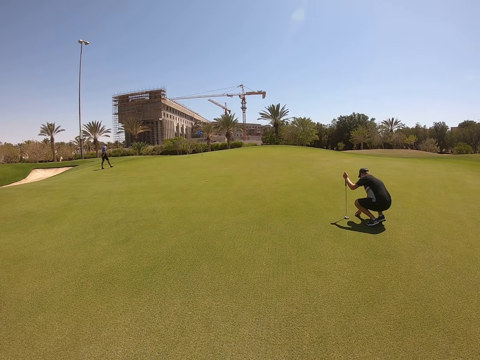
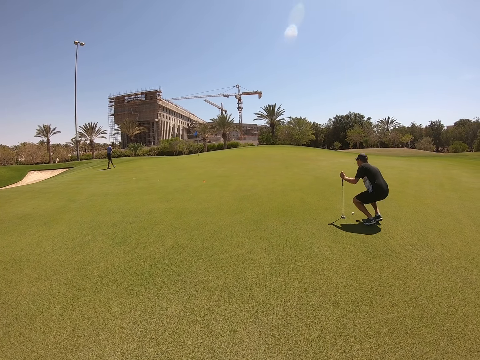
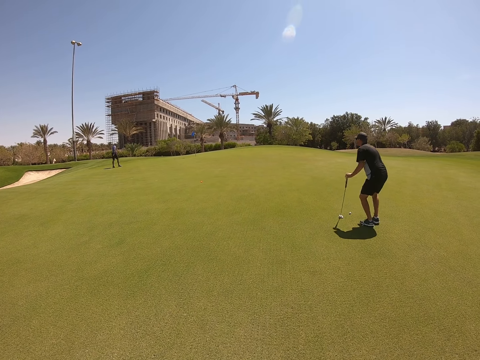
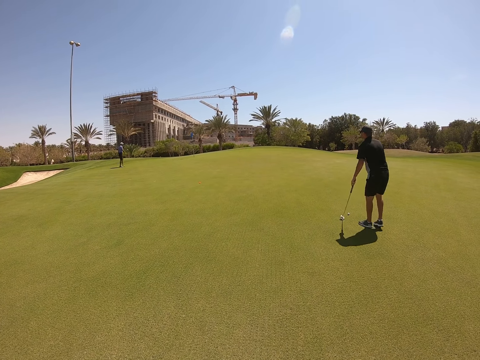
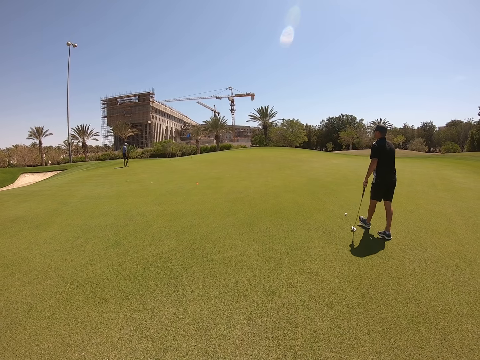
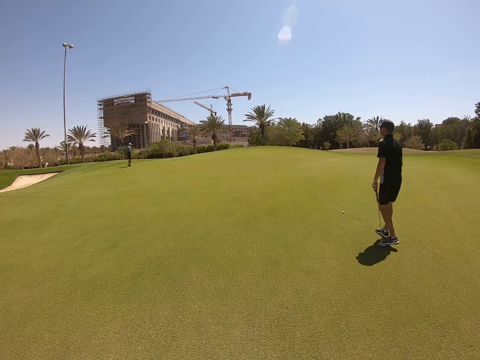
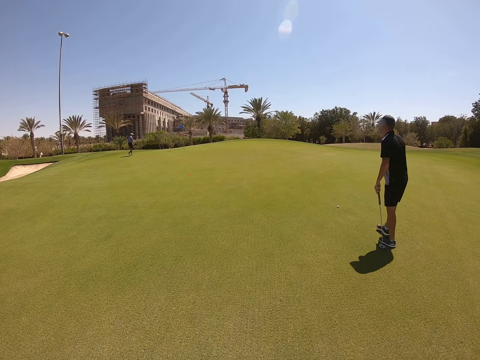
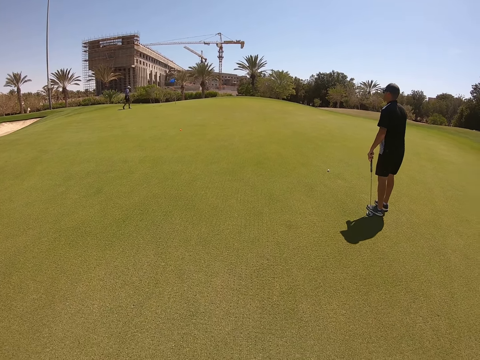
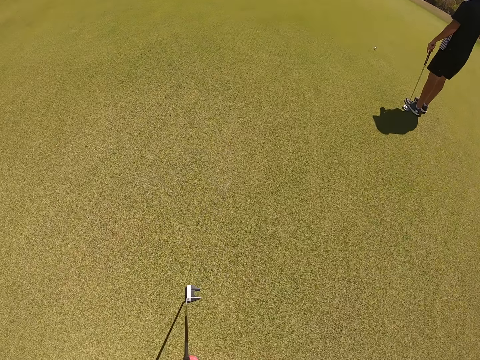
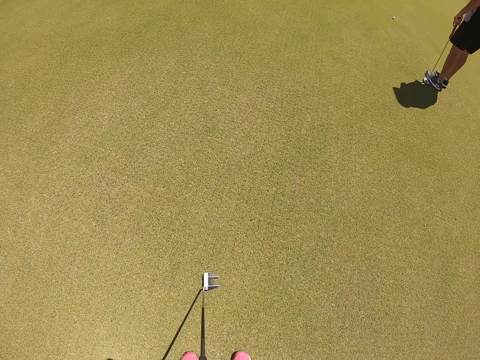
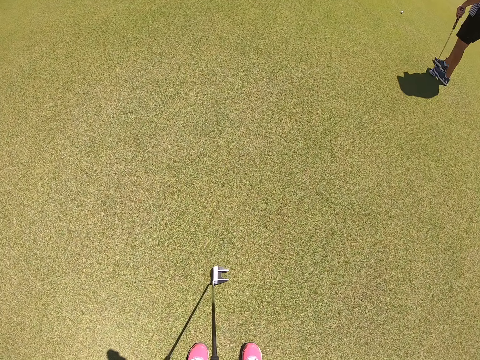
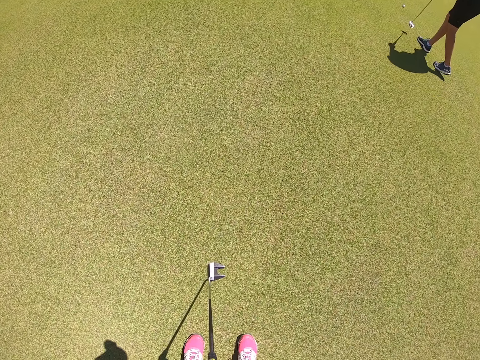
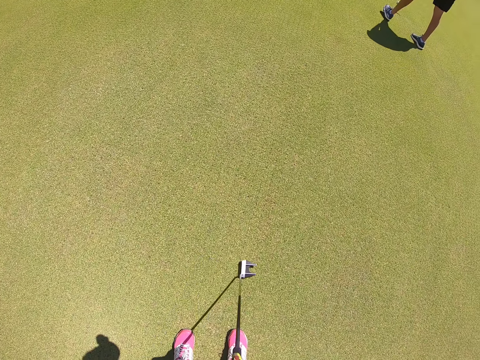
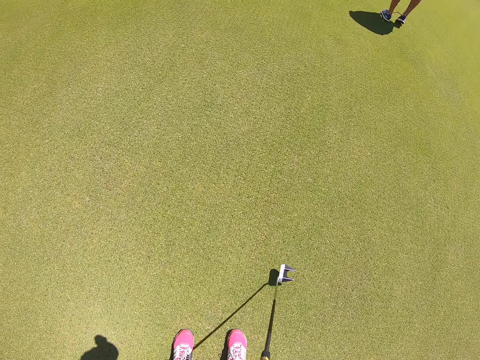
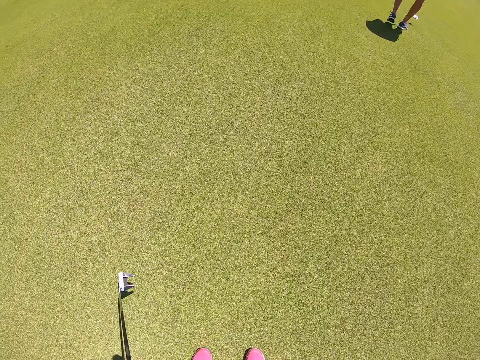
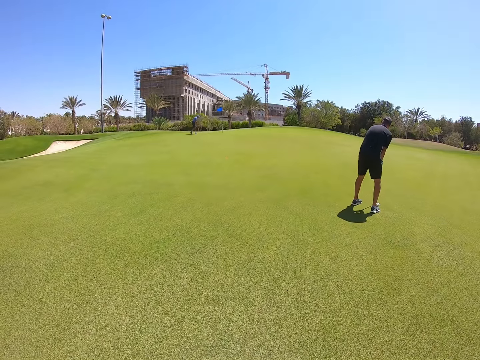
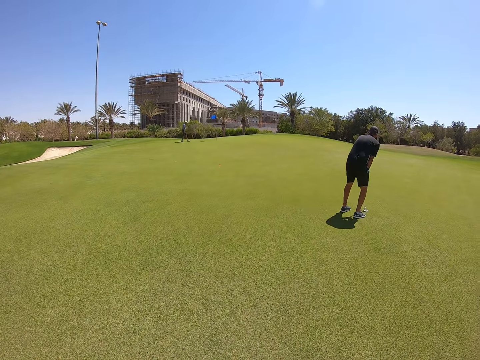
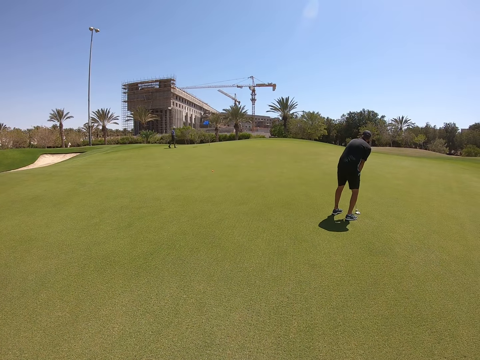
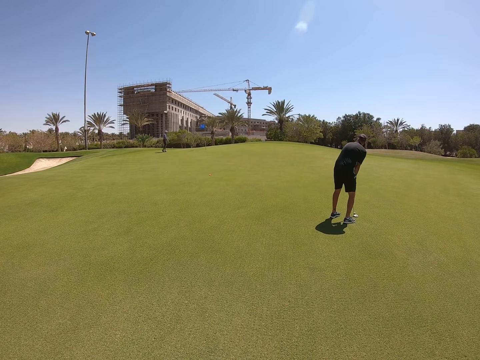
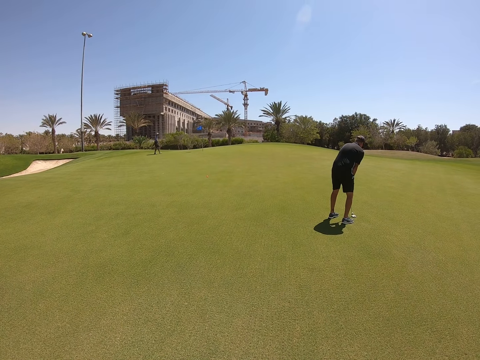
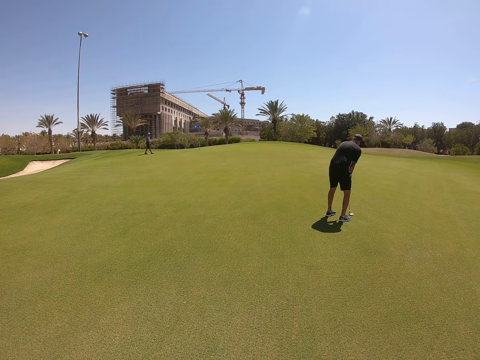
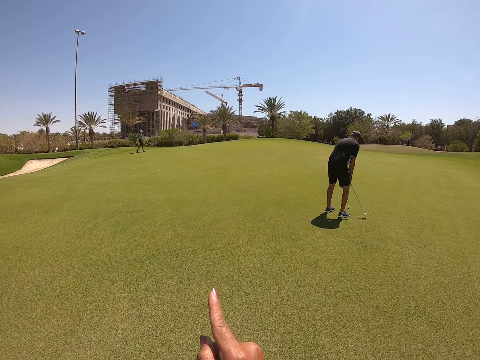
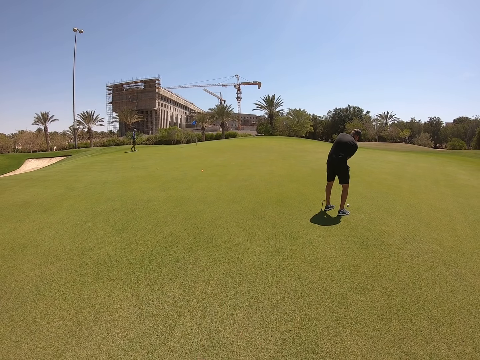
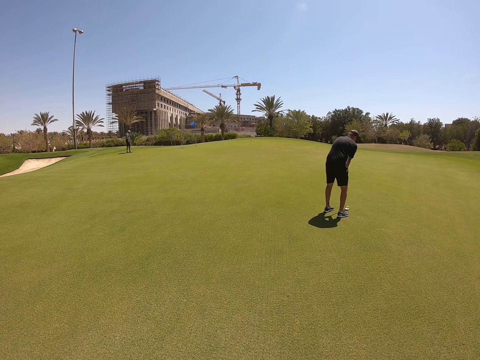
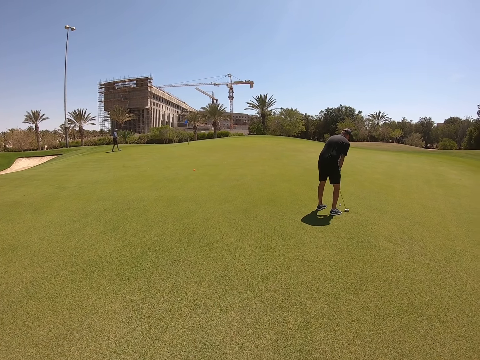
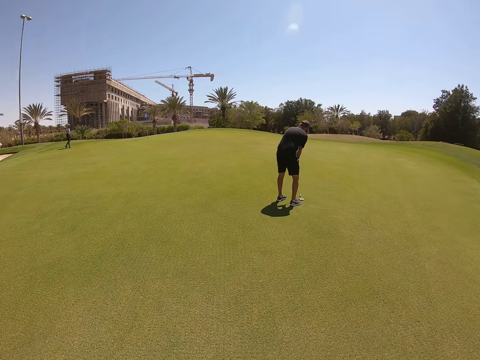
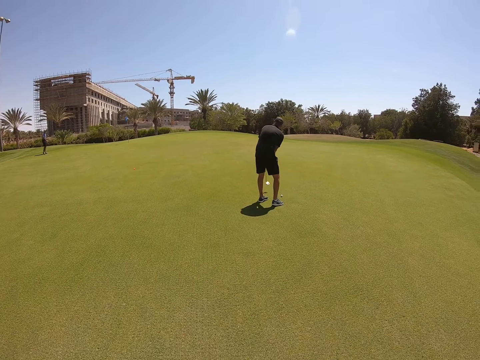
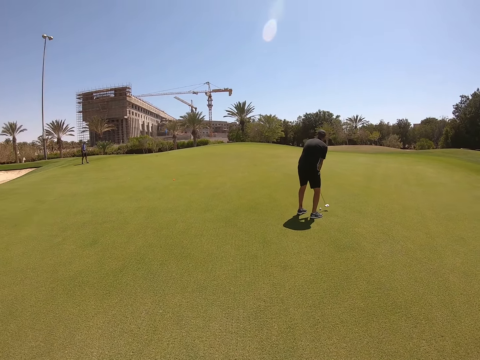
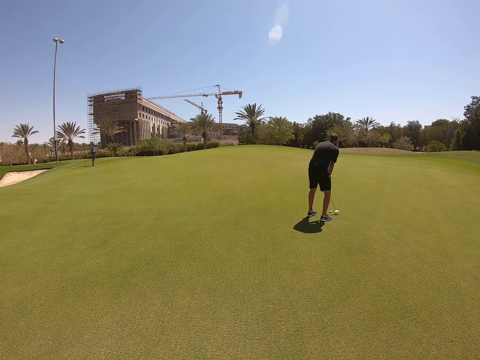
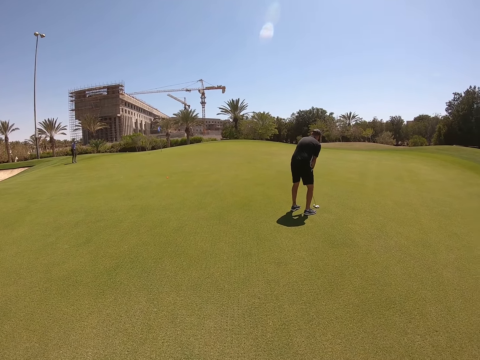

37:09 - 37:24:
The camera wearer swings a golf club. They point a hand.

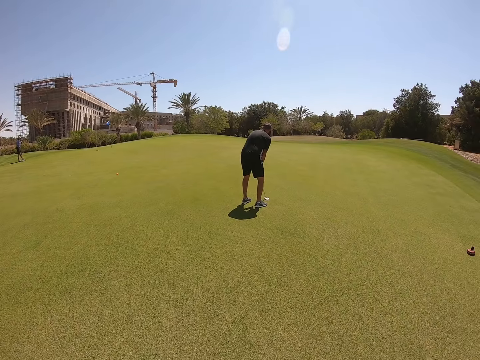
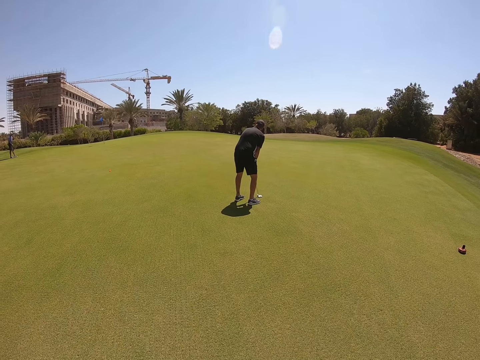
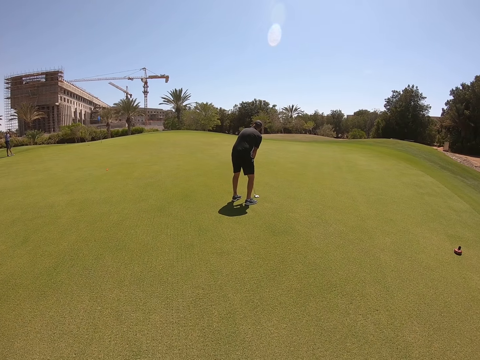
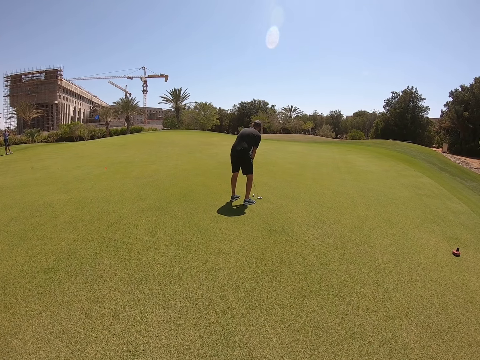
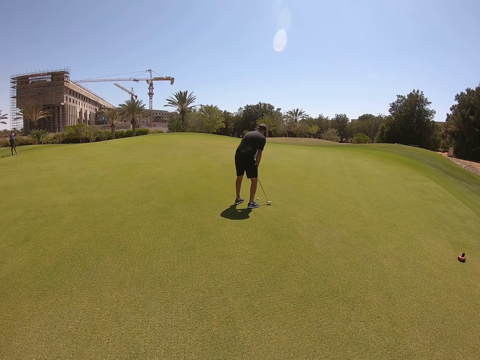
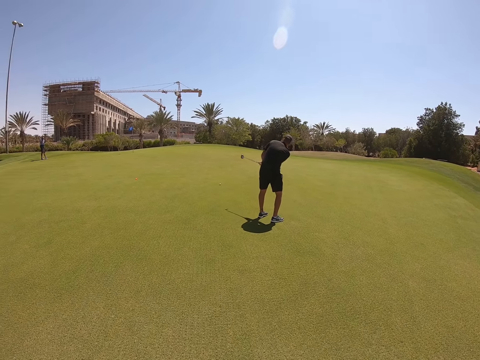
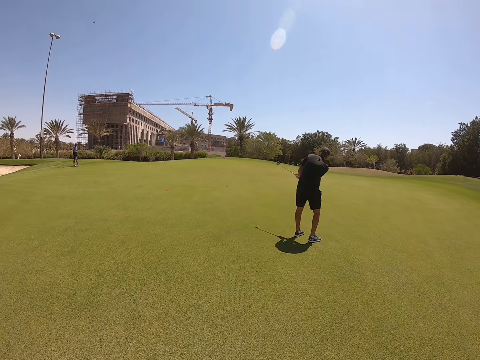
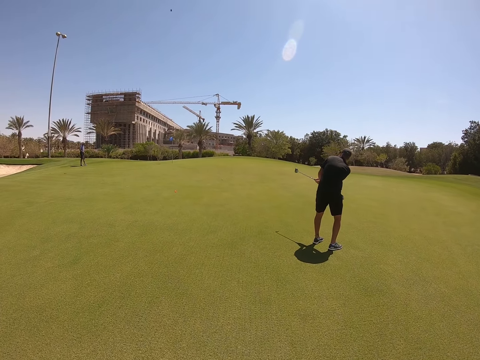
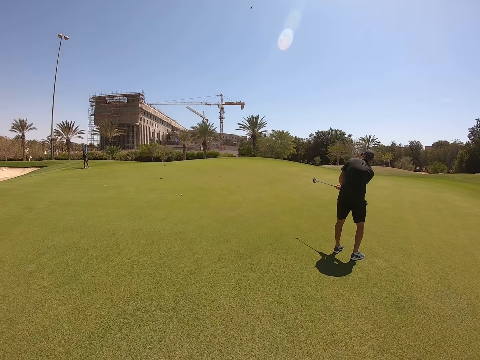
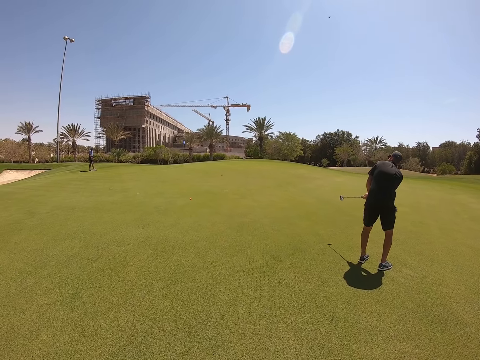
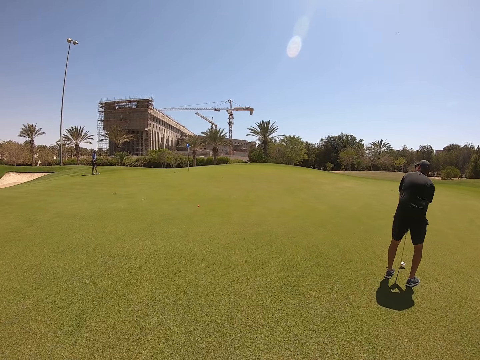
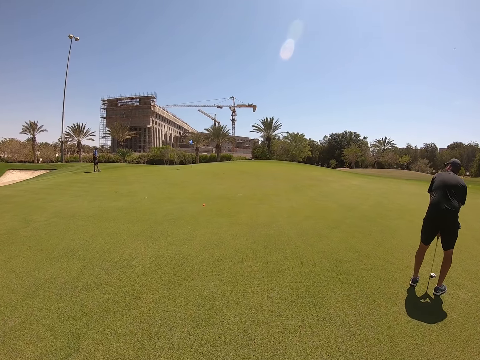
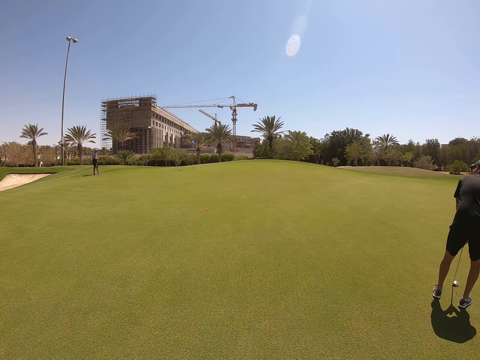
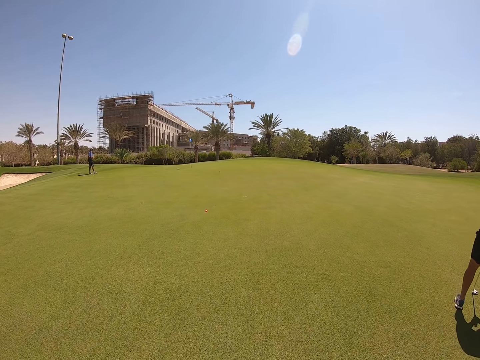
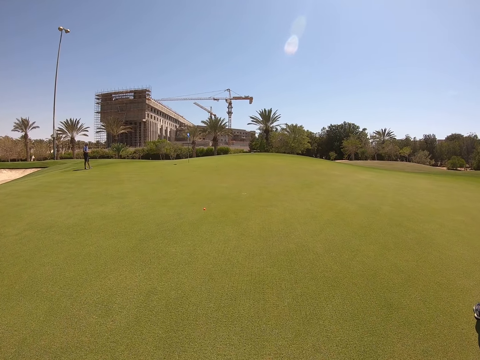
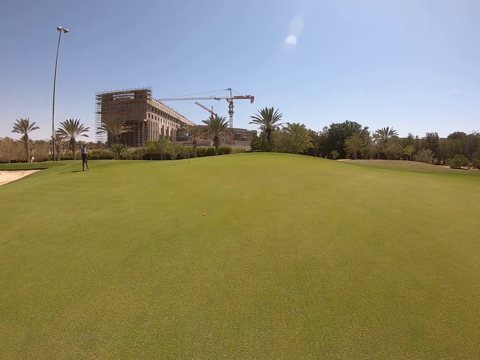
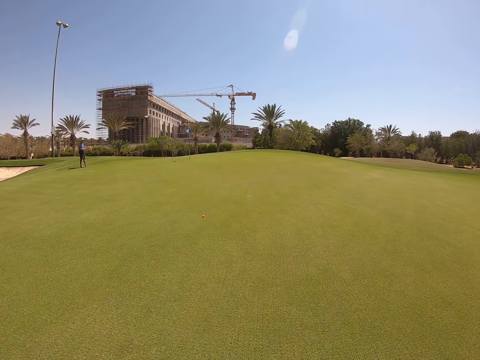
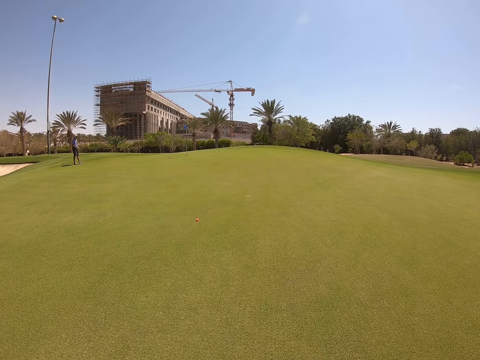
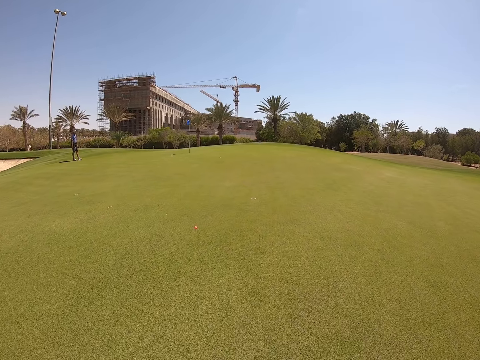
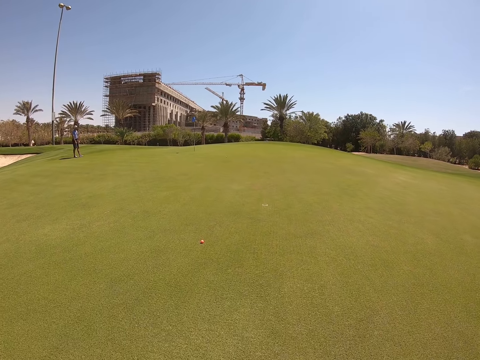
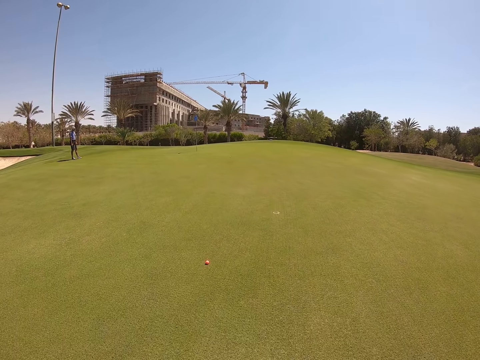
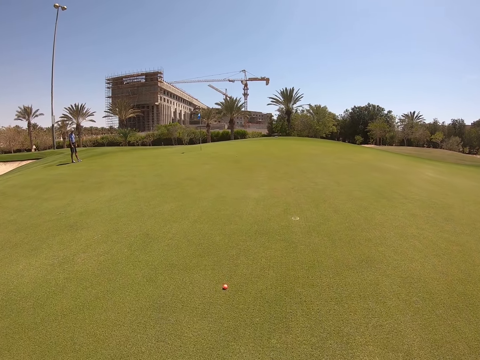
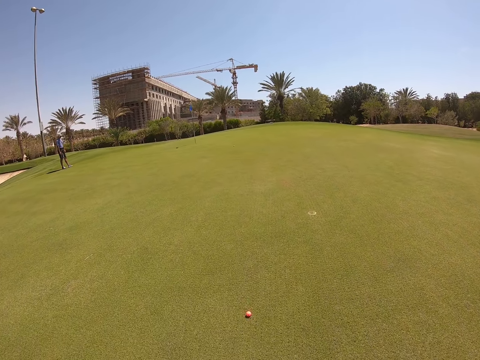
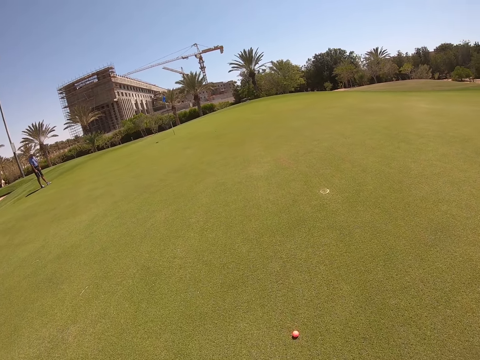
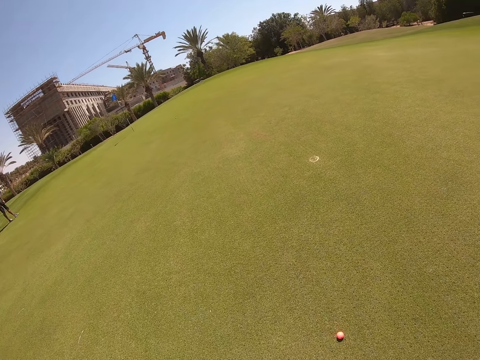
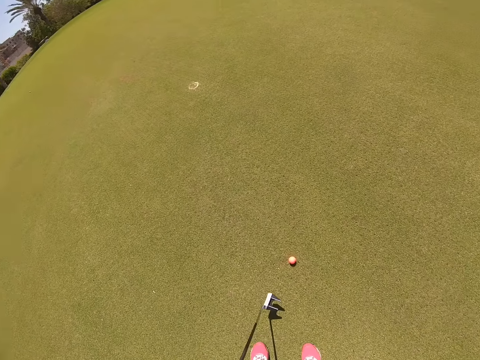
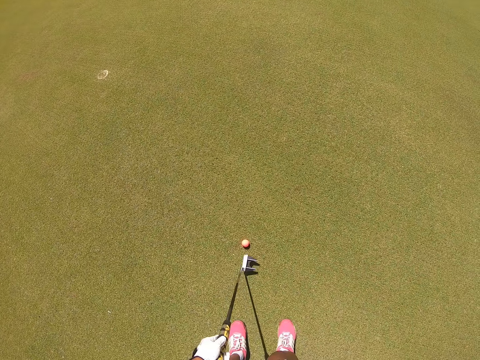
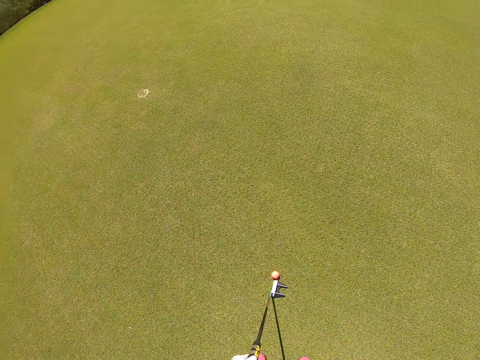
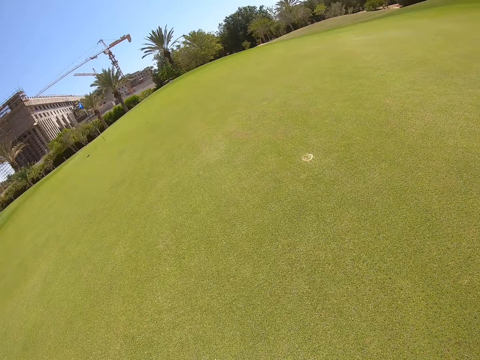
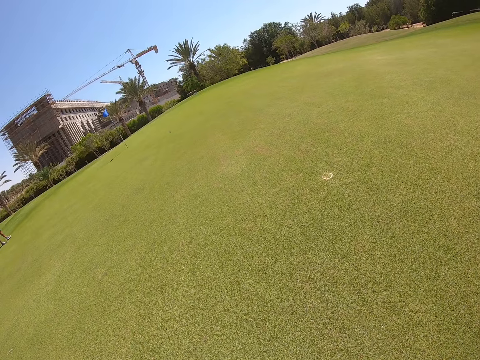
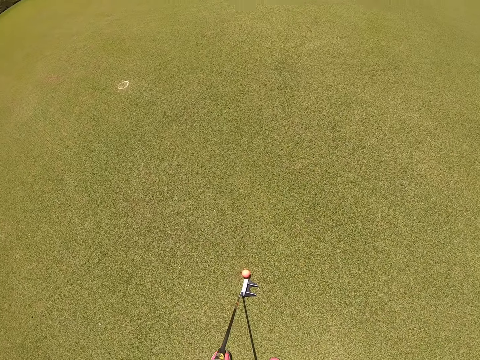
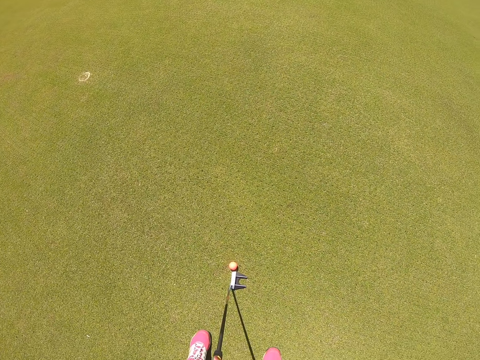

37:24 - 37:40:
The camera wearer walks. A man plays golf. The camera wearer walks in the golf course. They look around.
